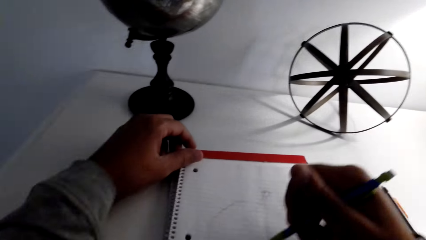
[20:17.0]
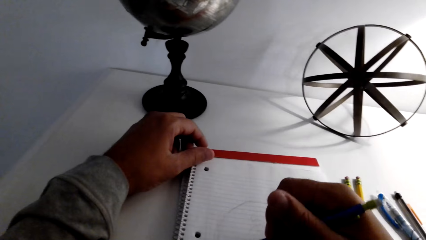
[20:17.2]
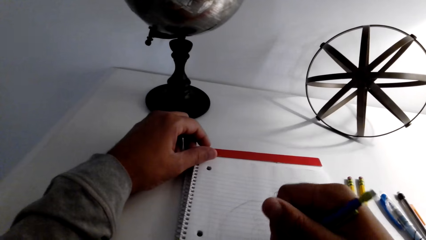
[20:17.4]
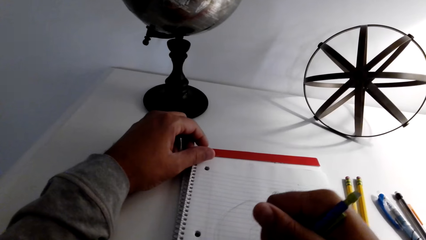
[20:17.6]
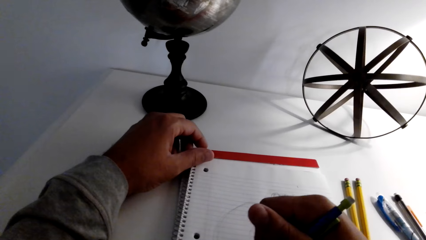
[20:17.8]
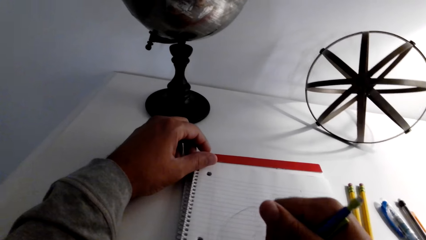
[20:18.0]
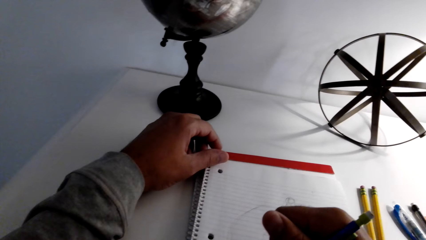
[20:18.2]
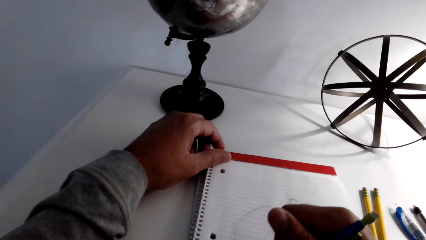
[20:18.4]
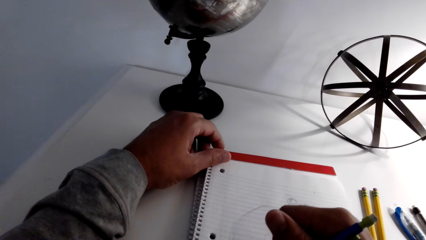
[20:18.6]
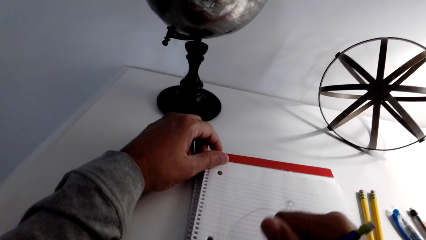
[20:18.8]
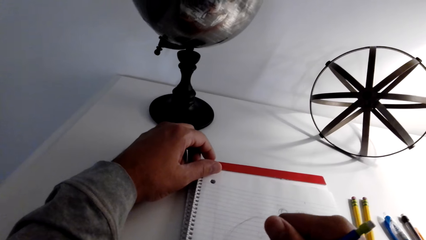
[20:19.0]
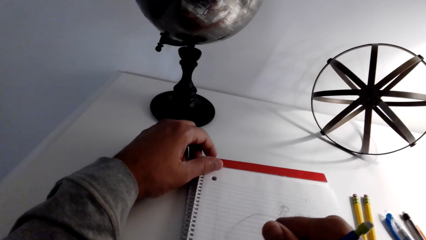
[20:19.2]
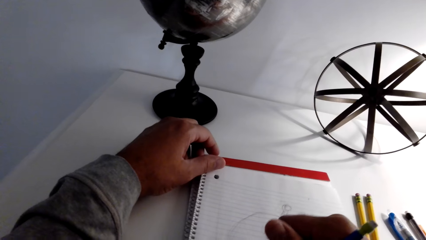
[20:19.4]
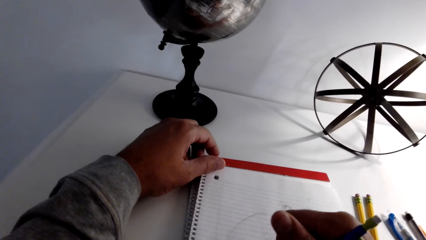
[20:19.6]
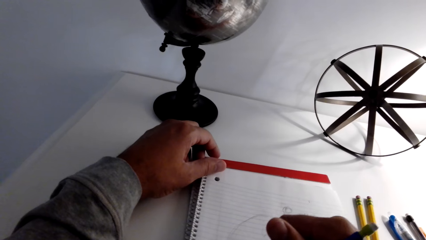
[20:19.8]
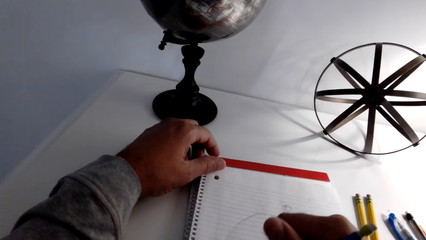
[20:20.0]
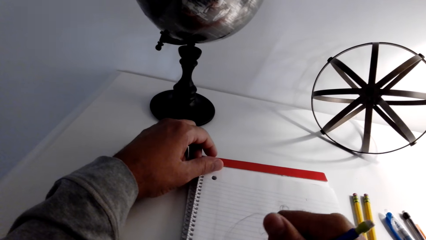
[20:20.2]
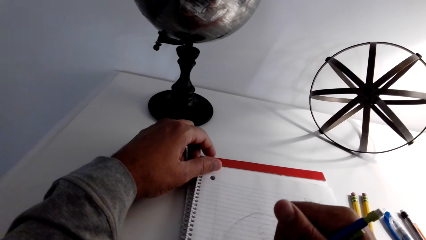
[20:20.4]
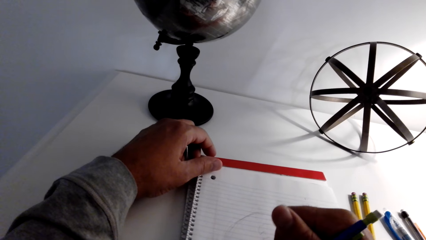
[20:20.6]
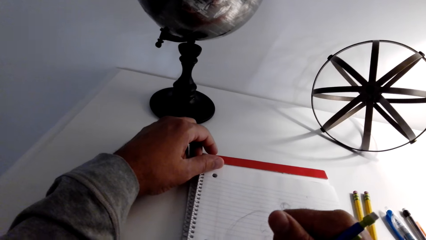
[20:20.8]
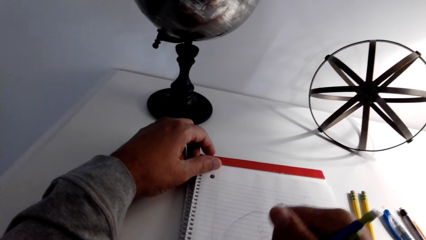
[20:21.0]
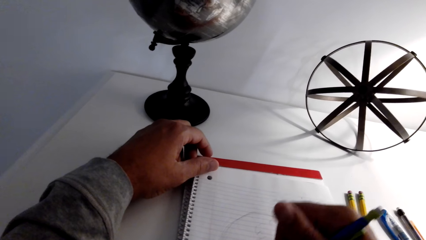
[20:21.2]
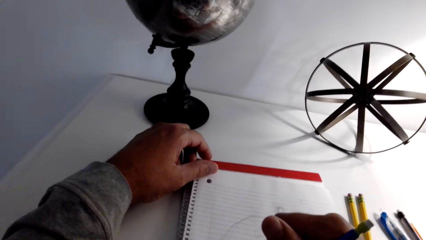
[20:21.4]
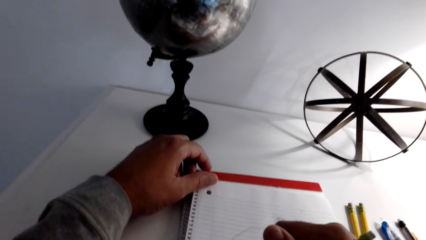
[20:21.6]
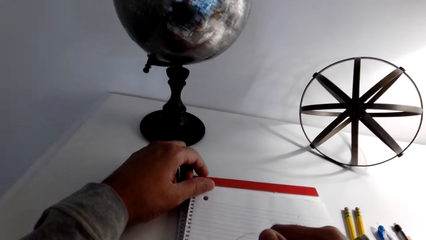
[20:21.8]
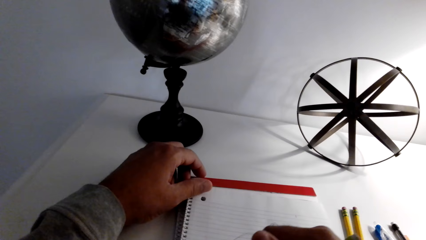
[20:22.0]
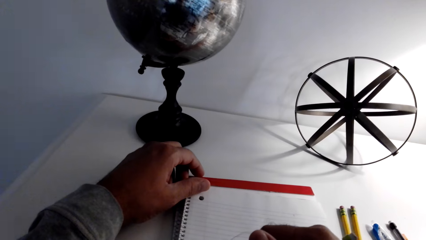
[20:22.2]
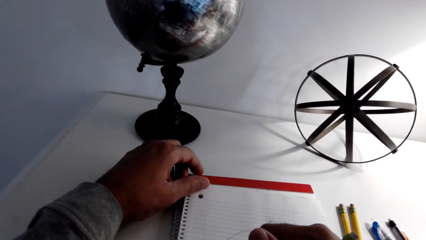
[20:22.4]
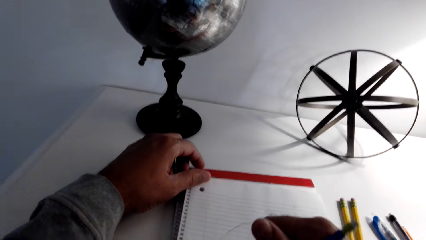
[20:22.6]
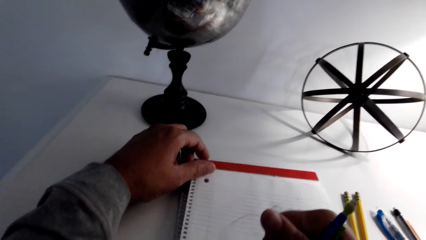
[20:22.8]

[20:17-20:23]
The camera wearer lifts up their right hand. They draw.

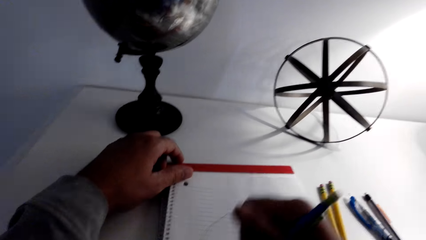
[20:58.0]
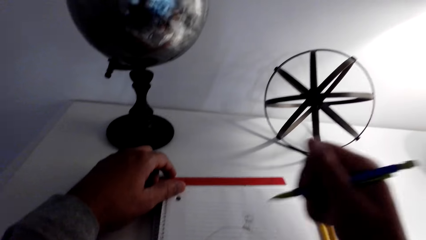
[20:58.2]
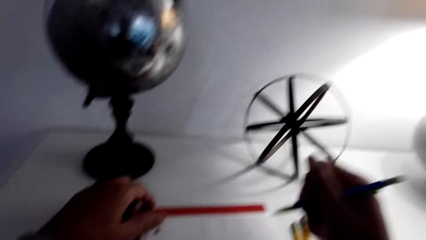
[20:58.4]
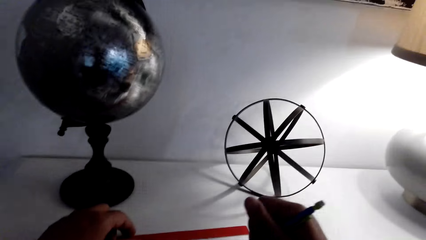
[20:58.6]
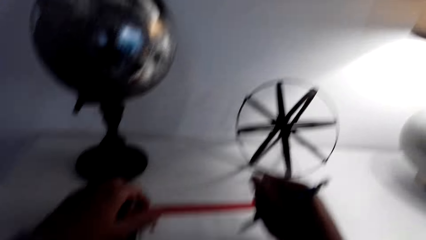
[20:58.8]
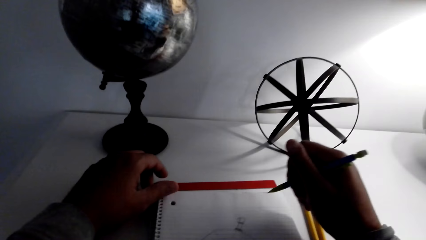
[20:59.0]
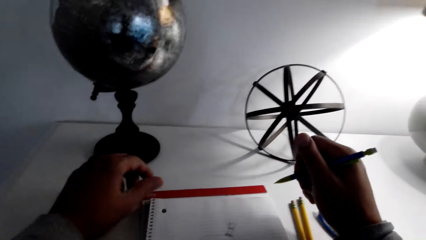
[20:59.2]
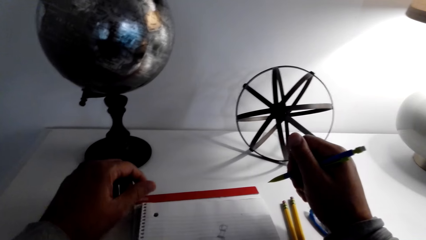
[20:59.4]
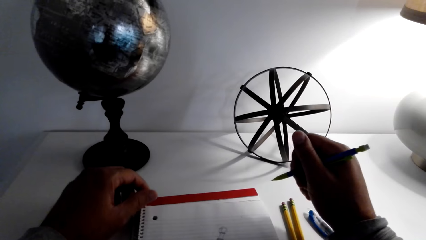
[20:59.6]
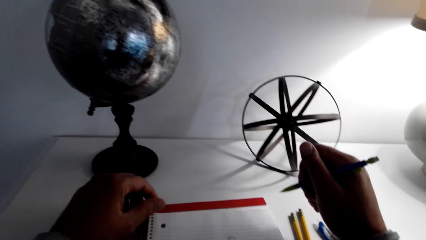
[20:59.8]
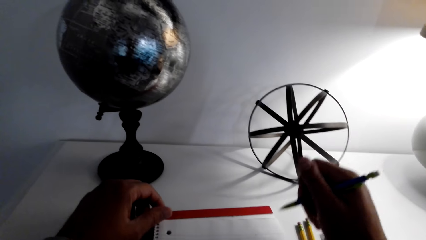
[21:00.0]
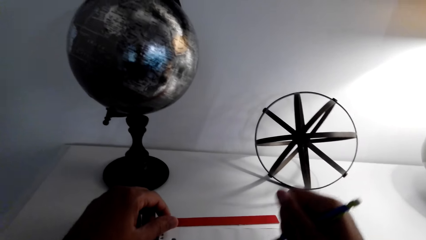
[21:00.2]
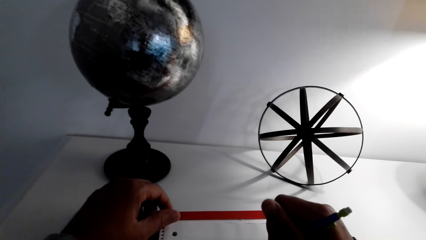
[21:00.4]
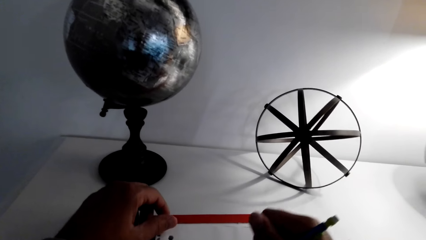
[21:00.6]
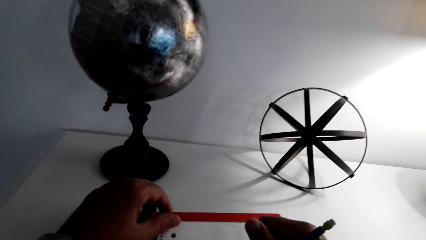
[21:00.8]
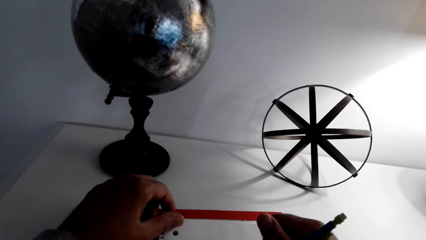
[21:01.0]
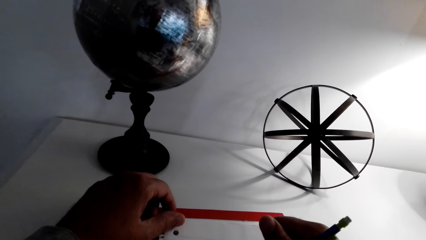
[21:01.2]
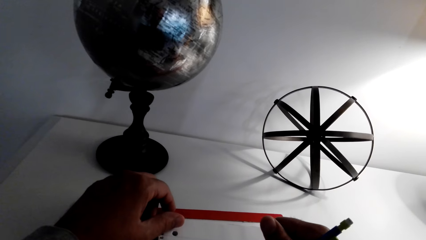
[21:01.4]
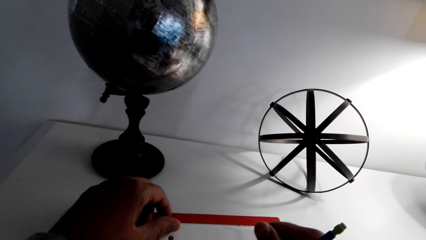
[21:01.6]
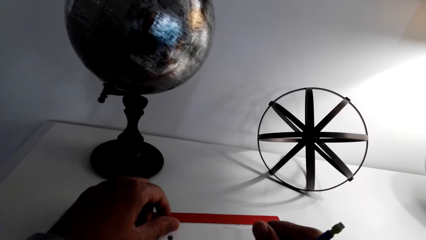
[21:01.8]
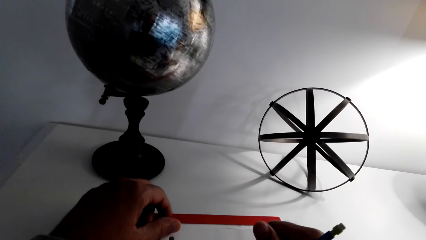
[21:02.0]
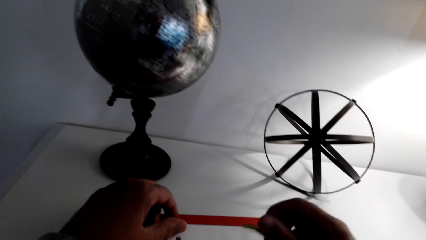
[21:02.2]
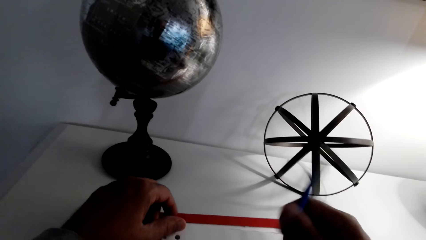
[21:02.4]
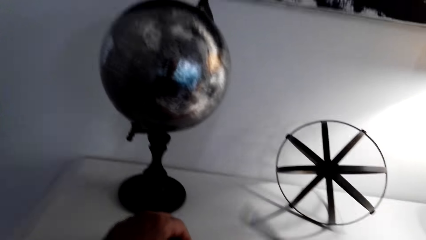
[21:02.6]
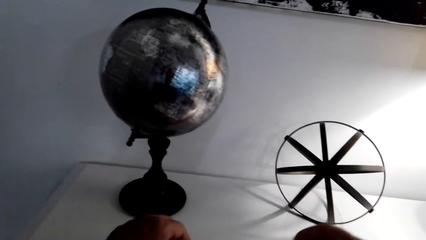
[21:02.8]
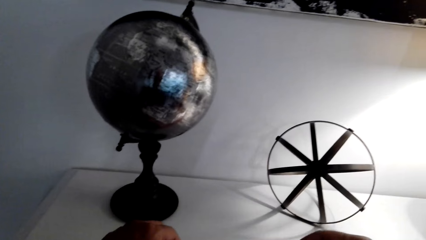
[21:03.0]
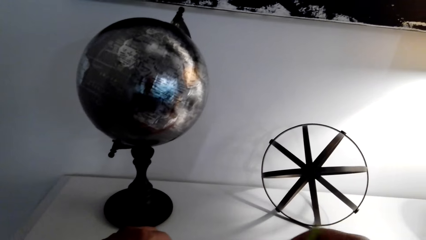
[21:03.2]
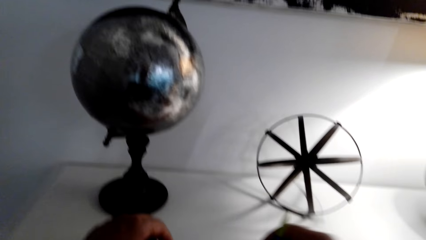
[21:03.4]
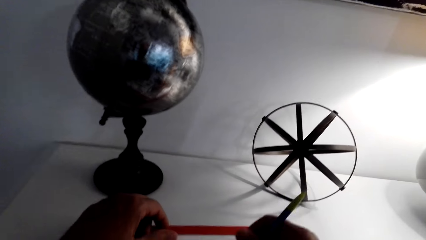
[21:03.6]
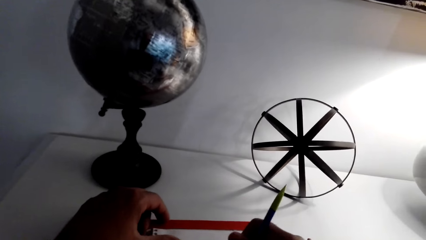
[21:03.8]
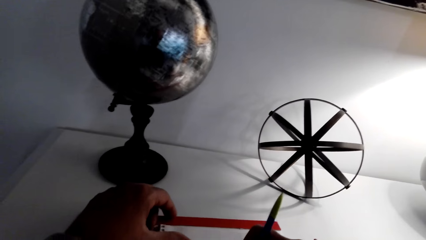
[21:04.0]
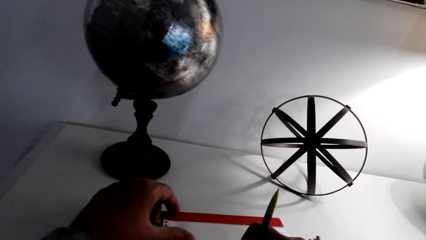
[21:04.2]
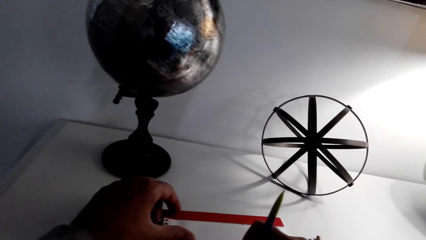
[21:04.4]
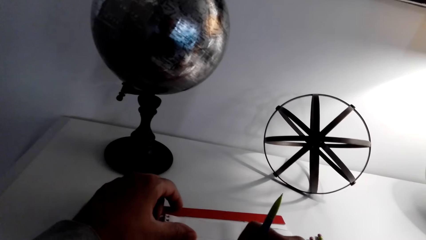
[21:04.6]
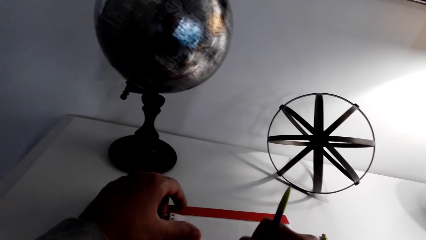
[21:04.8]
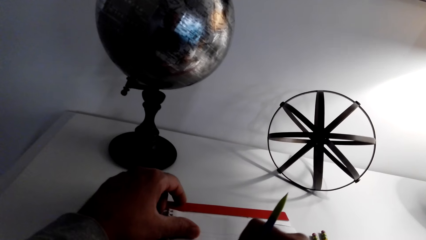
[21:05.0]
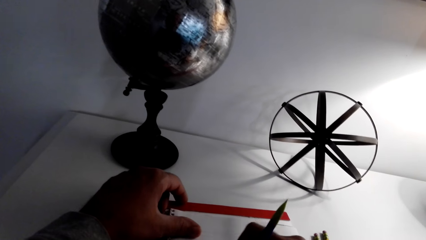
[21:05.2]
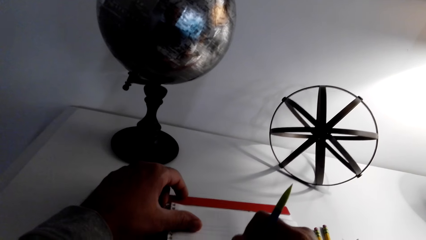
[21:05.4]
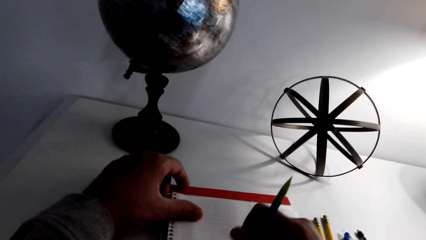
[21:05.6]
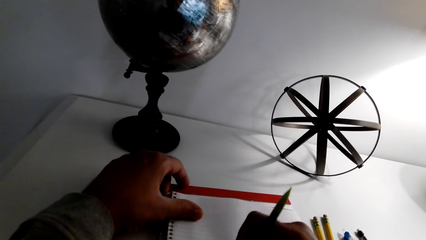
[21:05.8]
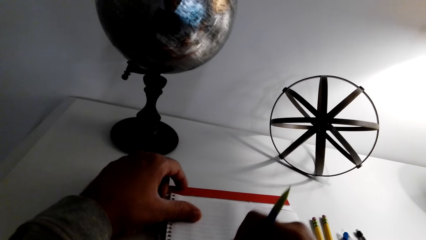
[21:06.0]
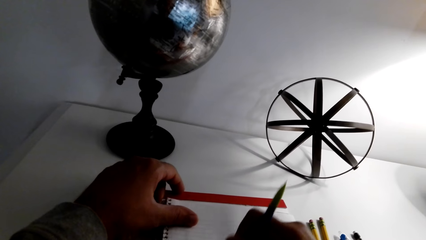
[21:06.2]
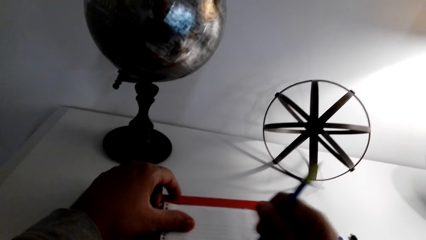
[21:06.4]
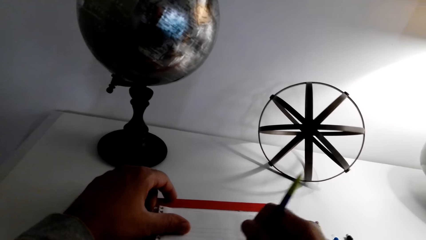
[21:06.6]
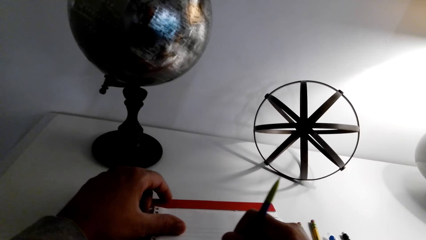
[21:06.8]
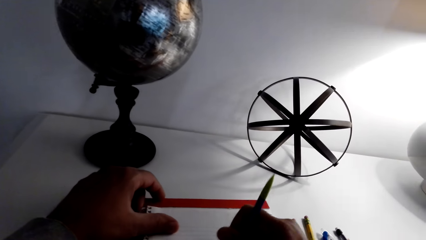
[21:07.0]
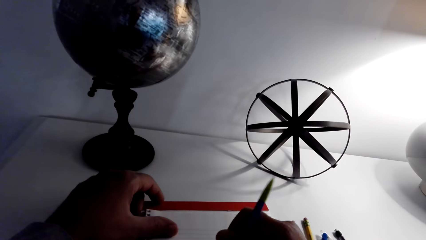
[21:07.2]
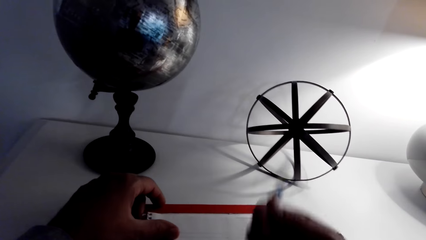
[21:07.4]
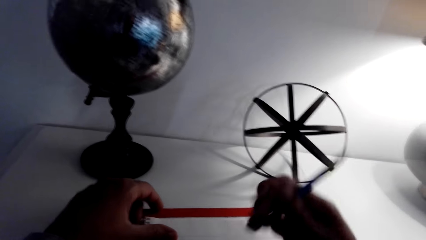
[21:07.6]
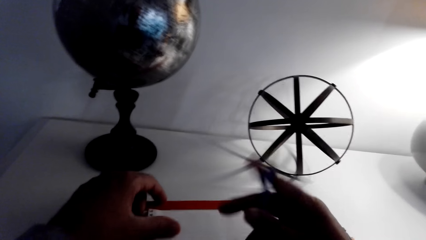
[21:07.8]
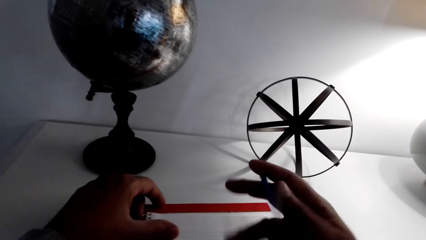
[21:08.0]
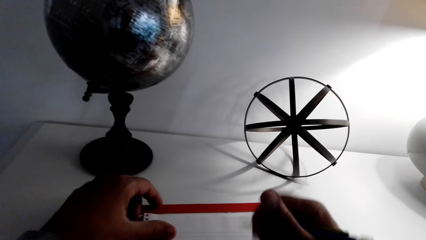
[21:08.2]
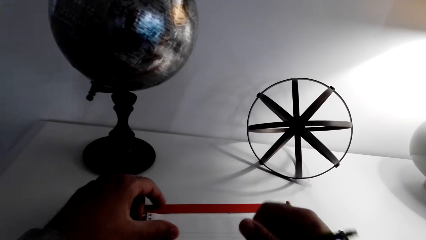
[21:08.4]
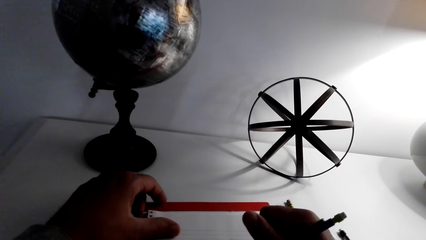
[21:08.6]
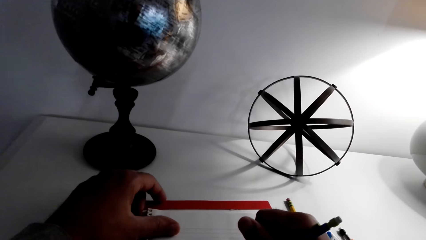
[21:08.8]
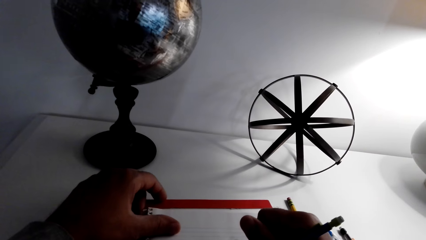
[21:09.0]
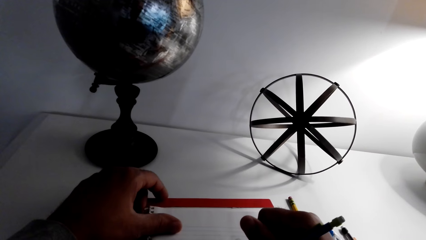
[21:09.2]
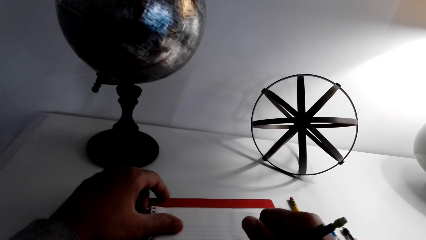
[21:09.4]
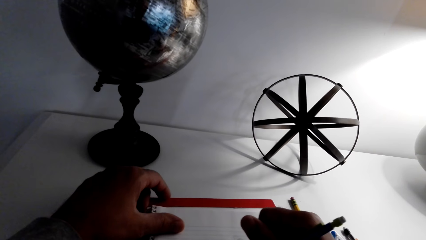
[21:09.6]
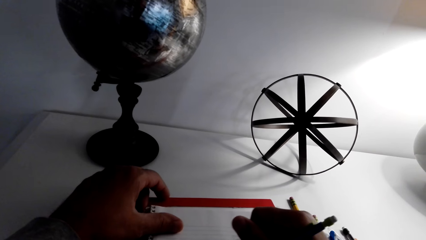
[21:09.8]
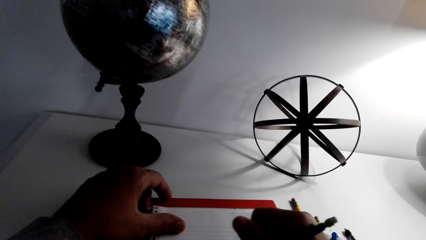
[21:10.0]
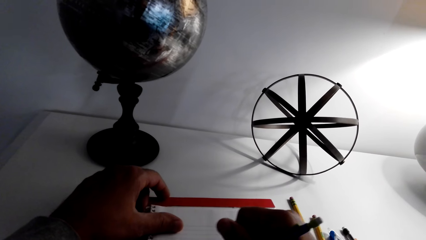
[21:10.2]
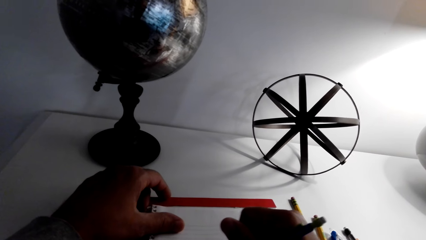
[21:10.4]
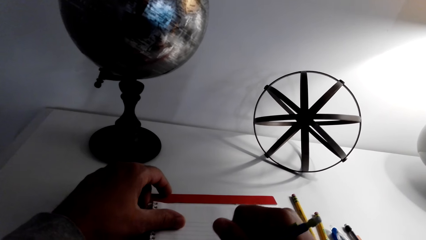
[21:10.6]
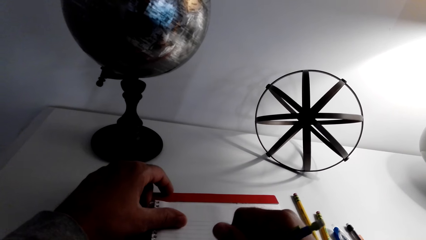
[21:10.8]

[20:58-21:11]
The camera wearer lifts the right hand. They look at the drawing. They draw. They turn the pencil. They erase on the drawing with the rubber. They wipe the drawing with the hand. They draw. They write on the book.
